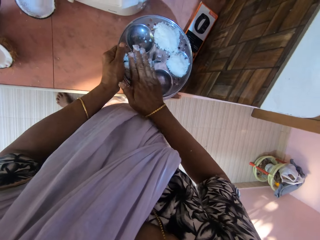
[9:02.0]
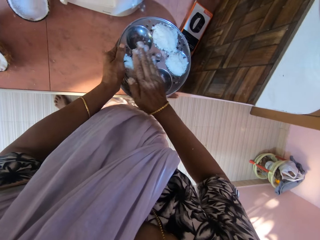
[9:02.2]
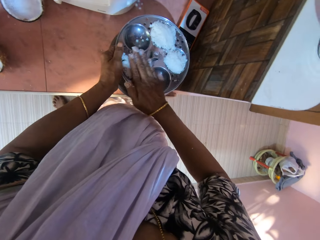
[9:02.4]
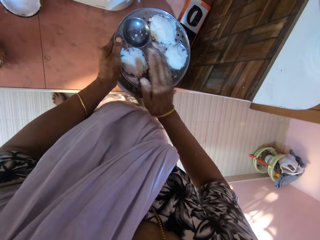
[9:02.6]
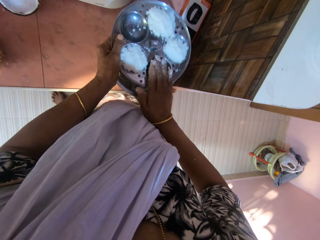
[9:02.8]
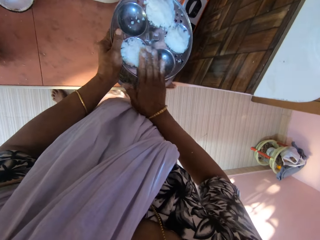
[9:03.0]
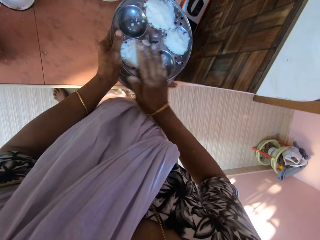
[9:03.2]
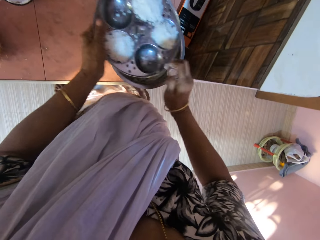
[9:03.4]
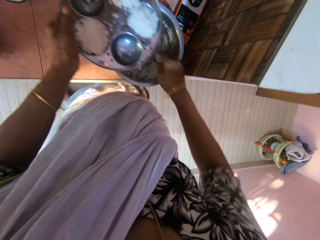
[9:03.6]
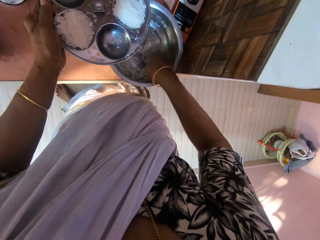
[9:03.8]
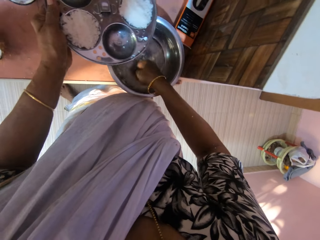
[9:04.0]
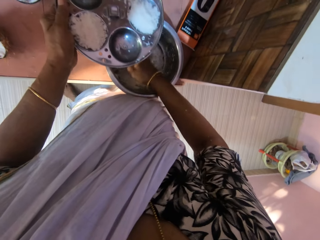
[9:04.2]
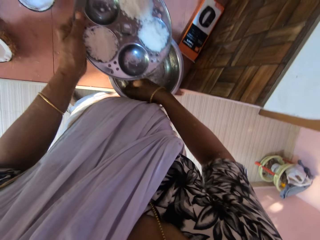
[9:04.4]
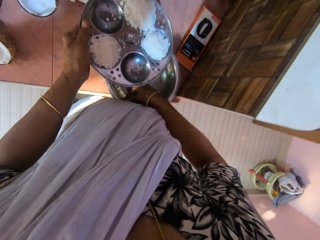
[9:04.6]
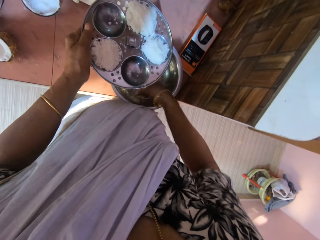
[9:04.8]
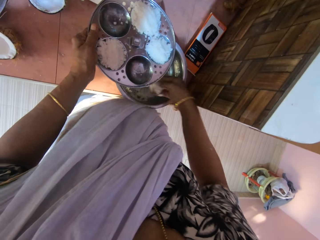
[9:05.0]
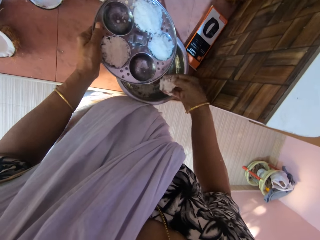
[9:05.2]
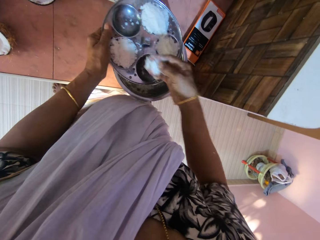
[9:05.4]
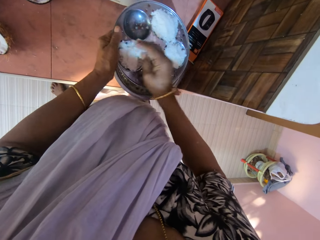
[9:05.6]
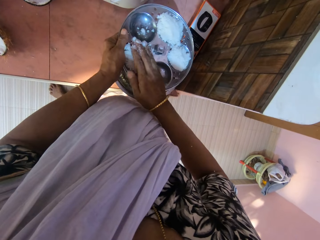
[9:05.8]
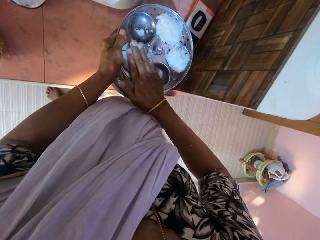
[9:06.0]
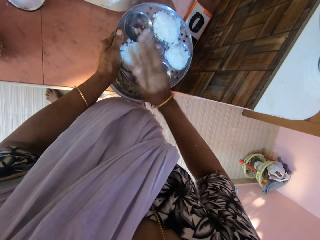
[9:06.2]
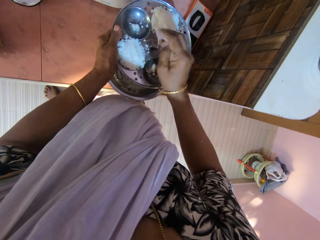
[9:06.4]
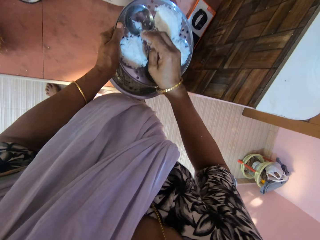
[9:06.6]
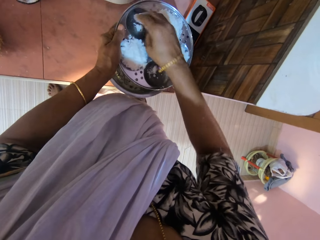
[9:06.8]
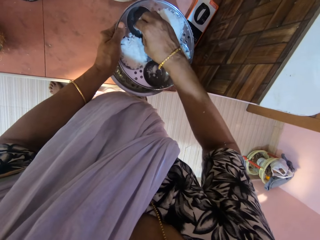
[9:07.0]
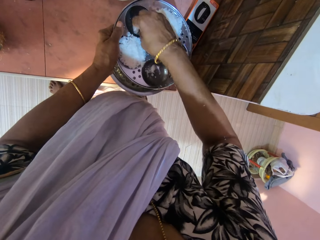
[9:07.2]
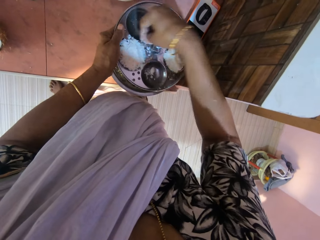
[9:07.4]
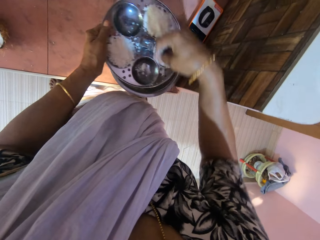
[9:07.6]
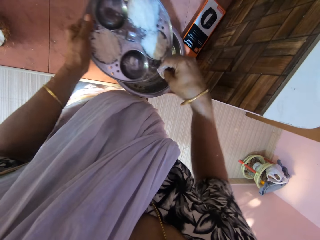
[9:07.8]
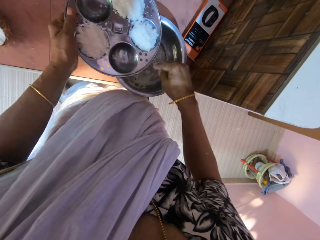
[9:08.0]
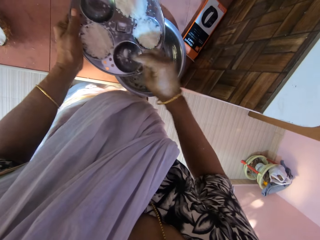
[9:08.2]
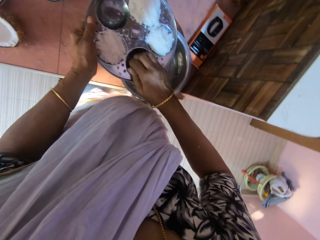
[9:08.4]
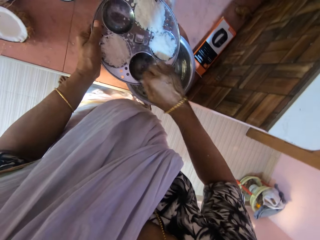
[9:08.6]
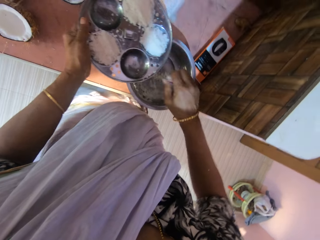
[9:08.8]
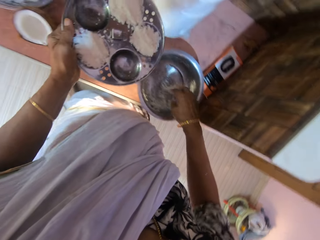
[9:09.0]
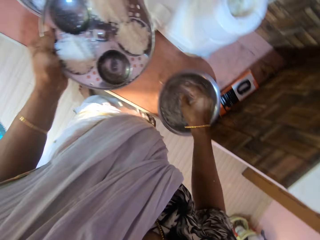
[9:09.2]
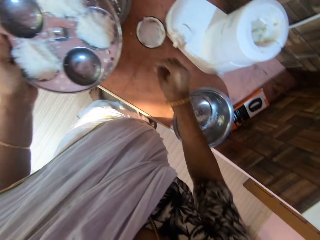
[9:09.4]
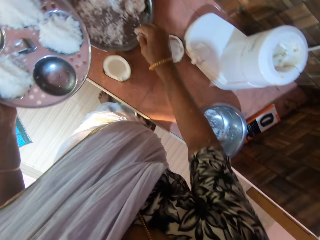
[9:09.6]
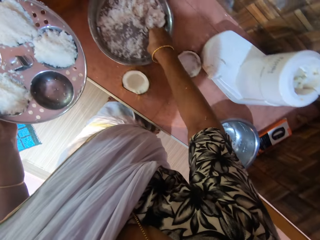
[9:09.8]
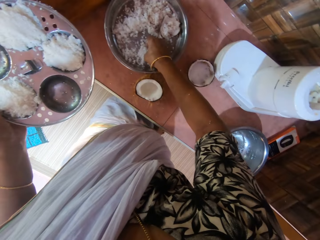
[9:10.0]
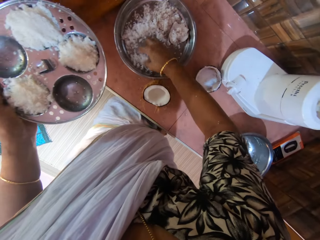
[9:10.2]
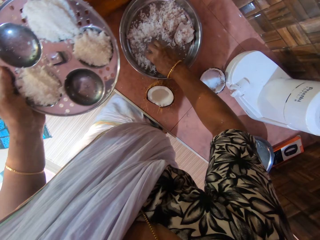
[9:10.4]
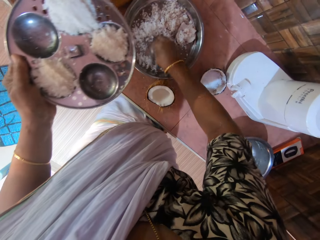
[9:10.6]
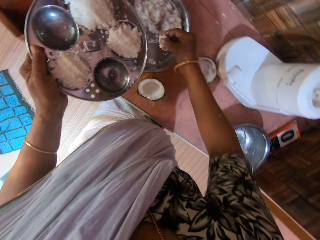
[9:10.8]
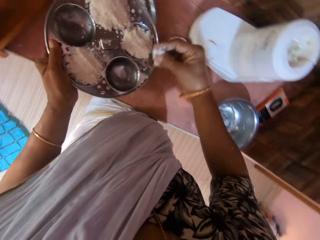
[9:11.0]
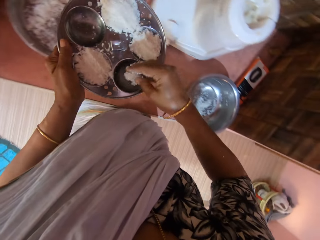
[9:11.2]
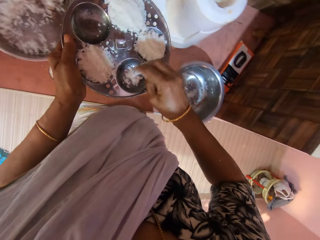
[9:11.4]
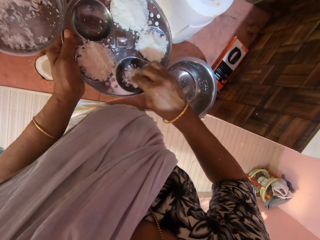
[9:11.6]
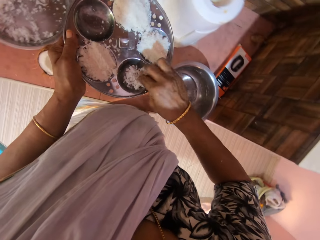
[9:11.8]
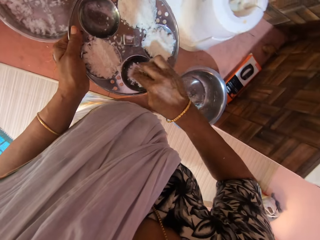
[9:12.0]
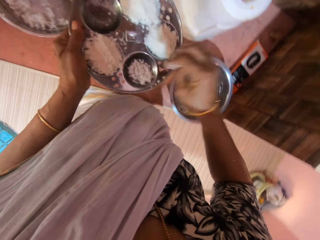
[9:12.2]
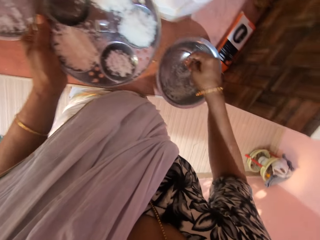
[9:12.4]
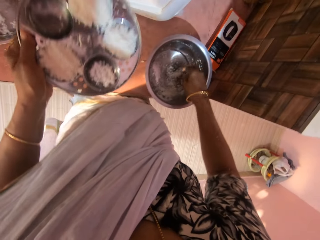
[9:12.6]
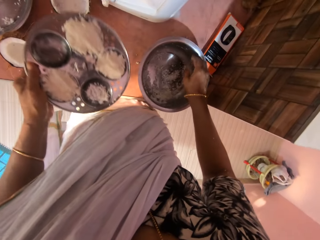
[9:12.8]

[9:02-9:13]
The camera wearer presses the coconut in the strainer in her left hand with her right hand. She scoops the coconut from the bowl on the table with her right hand. She drops the coconut in her right hand in the strainer in her left hand. She presses the coconut in the strainer with her right hand. She removes the coconut in the strainer in her left hand with her right hand. She adjusts the pieces of coconut in a lid. She drops the coconut in her right hand in the bowl in her left hand on the table. She pushes the coconut on the strainer in her left hand into the bowl on the table with her right hand. She scoops the coconut from the bowl on the table with her right hand. She drops the coconut in her right hand in the strainer in her left hand.

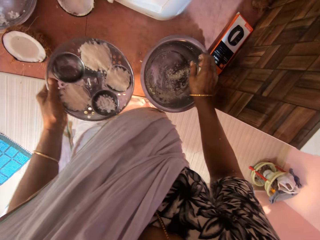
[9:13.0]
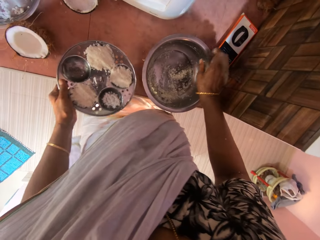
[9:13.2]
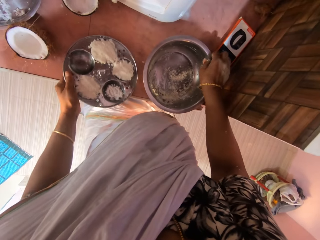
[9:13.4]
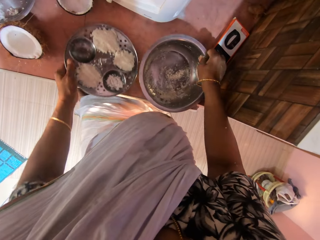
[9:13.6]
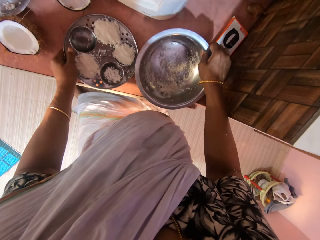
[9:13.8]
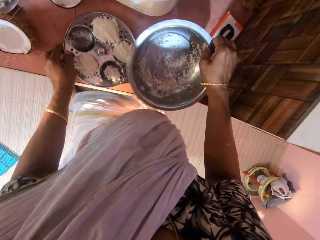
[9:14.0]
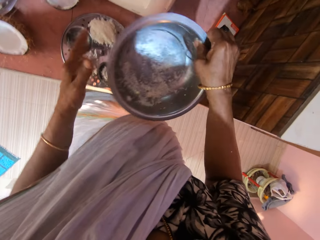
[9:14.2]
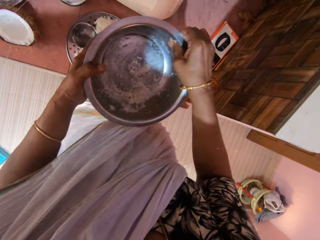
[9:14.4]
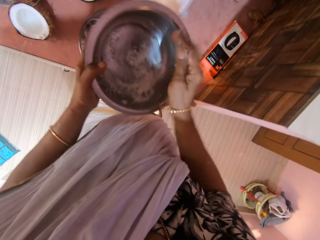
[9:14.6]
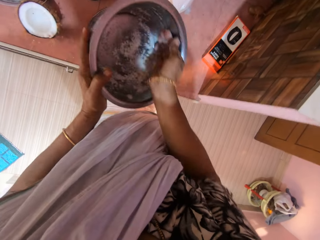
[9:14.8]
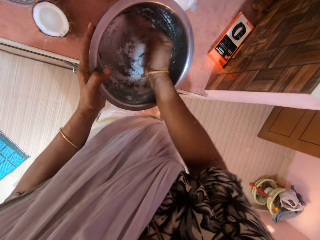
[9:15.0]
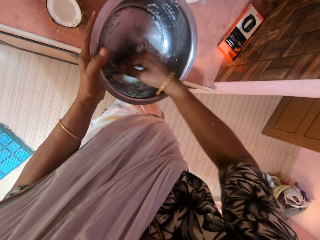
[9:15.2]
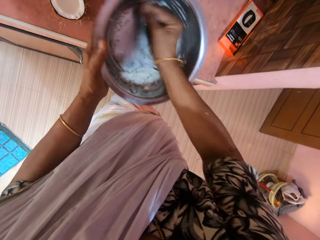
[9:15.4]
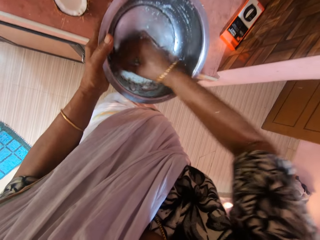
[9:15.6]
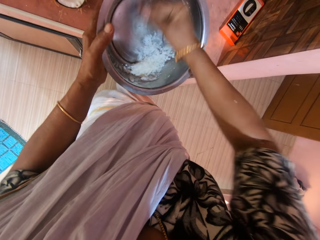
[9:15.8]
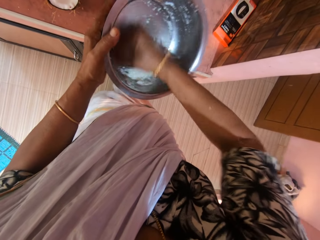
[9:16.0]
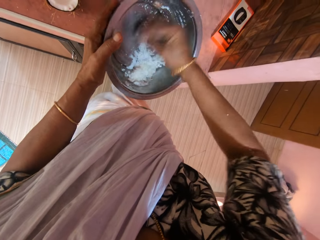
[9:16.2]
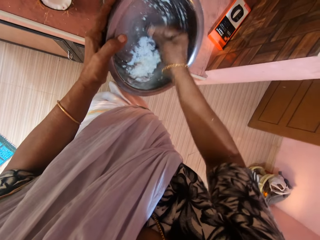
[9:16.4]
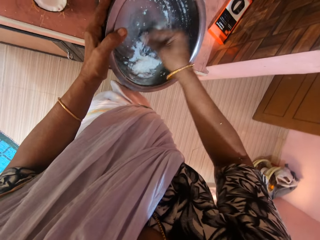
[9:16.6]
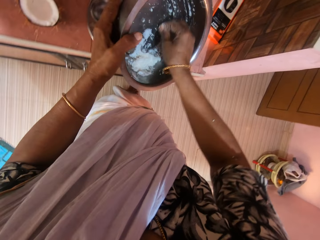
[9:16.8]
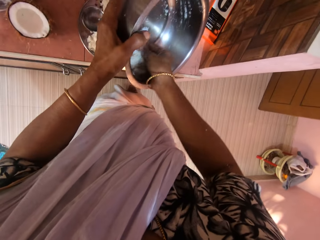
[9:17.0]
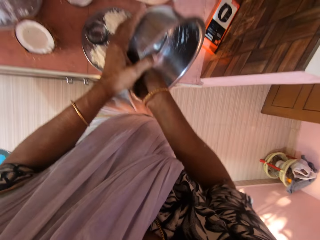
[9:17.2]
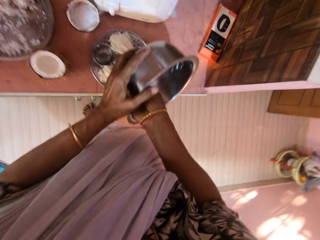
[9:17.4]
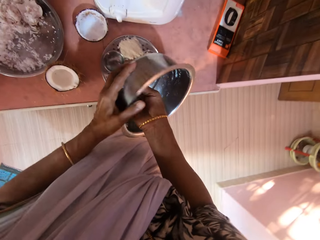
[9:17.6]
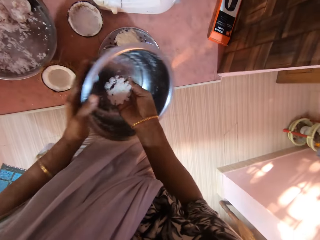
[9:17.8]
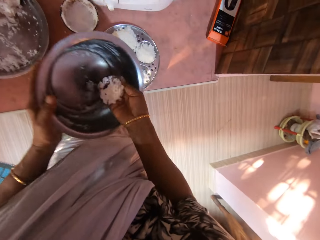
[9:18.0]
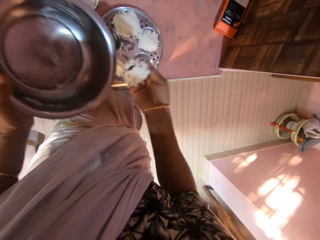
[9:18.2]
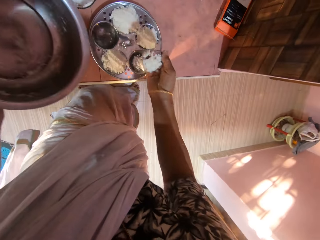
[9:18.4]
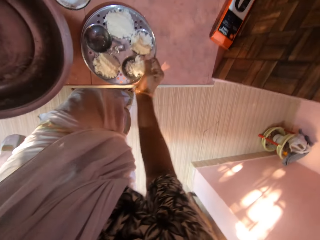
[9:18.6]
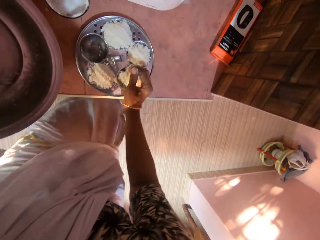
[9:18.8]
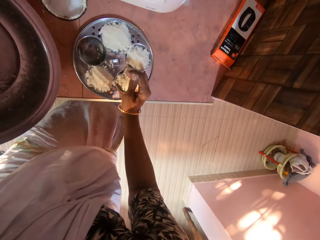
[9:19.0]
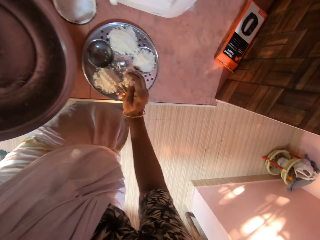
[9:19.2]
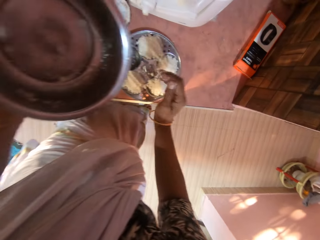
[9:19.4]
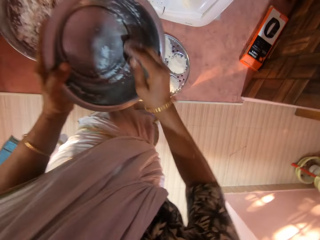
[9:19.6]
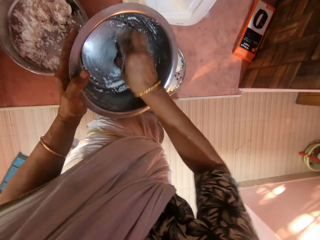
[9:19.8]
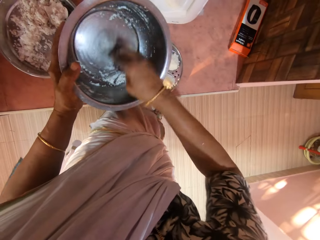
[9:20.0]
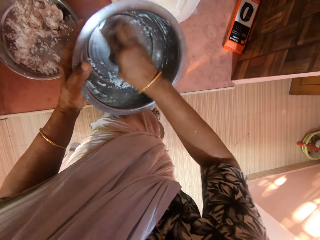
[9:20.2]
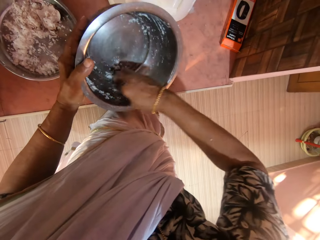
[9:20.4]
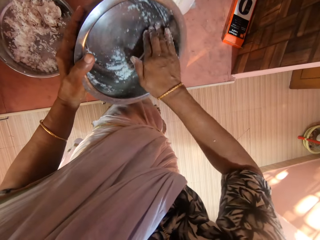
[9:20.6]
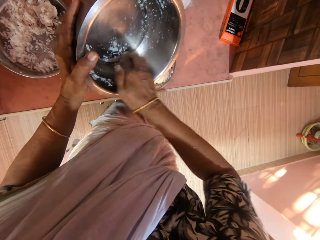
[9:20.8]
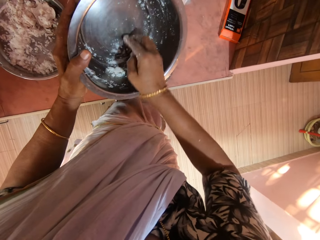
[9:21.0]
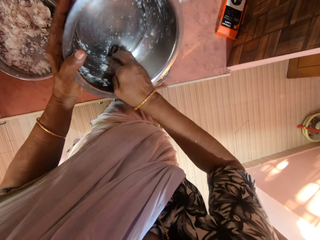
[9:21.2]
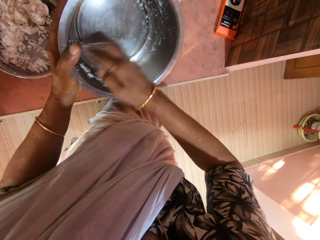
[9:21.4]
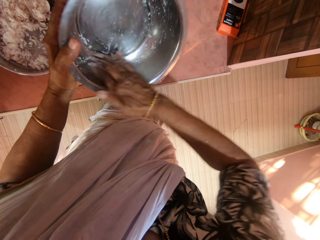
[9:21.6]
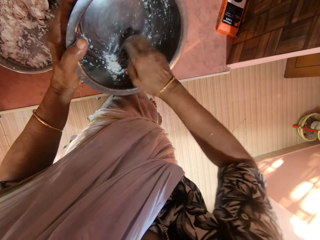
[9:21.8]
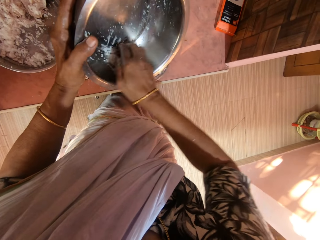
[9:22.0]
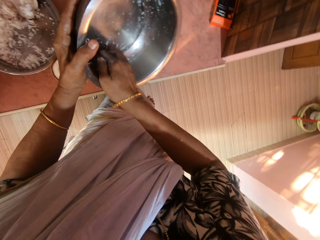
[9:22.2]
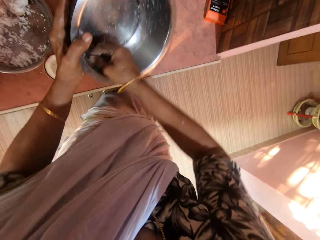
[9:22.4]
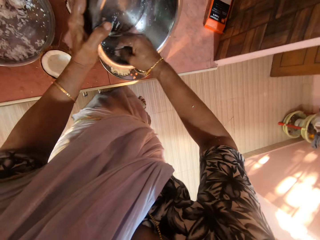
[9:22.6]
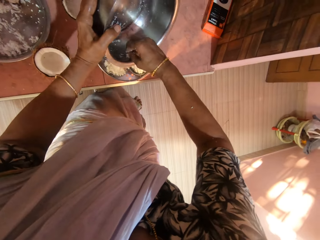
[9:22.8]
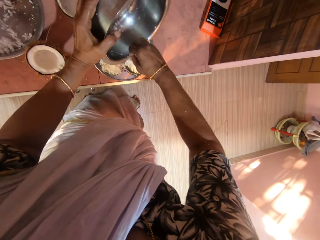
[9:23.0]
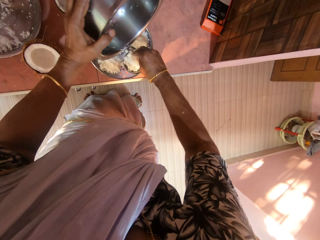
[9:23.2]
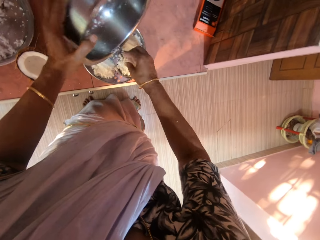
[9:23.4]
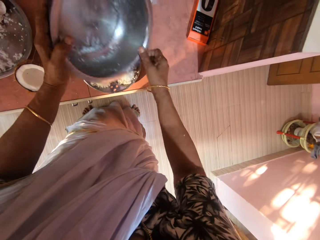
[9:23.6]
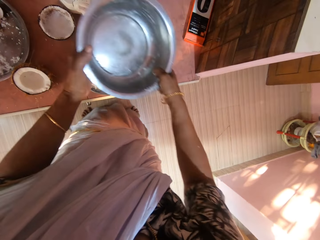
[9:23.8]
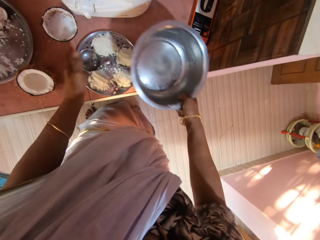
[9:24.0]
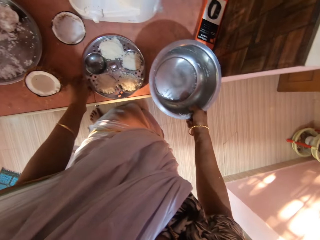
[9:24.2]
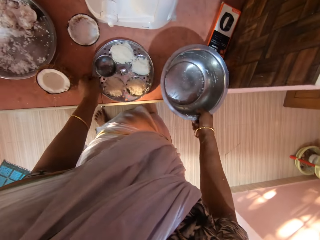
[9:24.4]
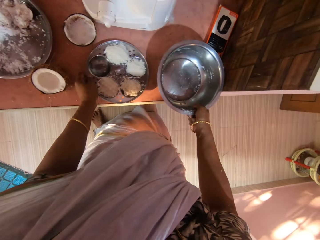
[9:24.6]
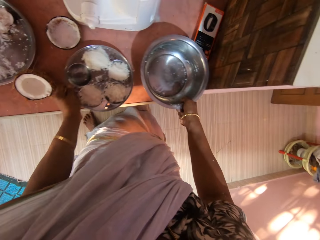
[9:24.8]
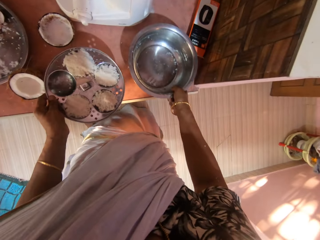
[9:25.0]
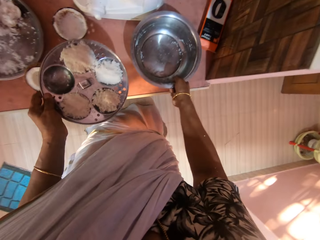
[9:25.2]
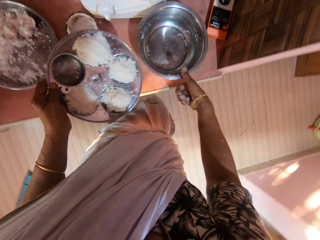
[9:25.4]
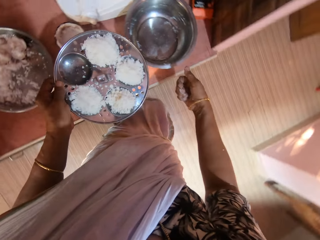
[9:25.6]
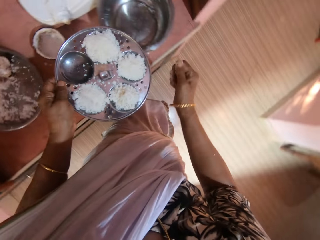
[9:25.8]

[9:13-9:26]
The camera wearer picks up the bowl from the table with her right hand. She drops the strainer in her left hand on the table. She holds the bowl with both hands. She gathers the coconut in the bowl in her left hand with her right hand. She wipes the rice from the dish. She puts the coconut shreds in the escargot dish on the table with her right hand. She packs the coconut shreds from the plate in her left hand with her right hand. She wipes the rice from the dish. She pours the coconut shreds from the plate to the escargot dish on the table with her right hand. She passes the plate from her left hand to her right hand. She places the plate on the table with her right hand. She picks up the escargot dish from the table with her left hand.
